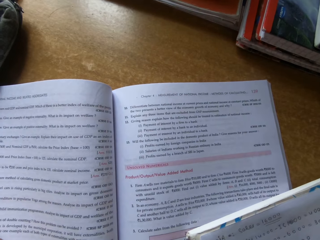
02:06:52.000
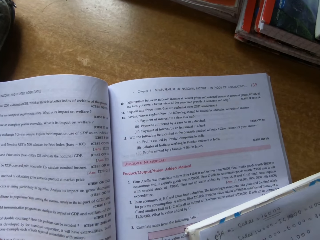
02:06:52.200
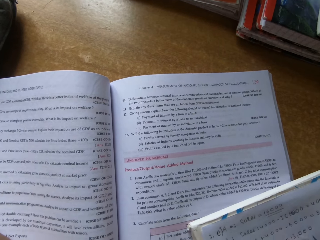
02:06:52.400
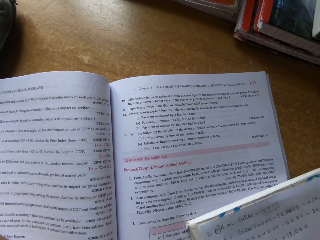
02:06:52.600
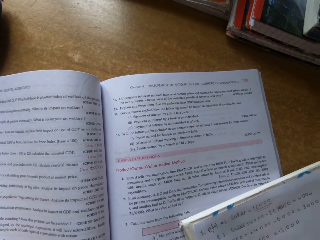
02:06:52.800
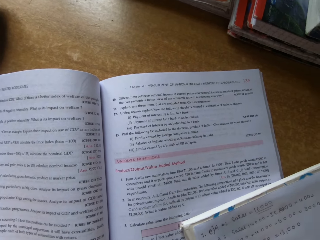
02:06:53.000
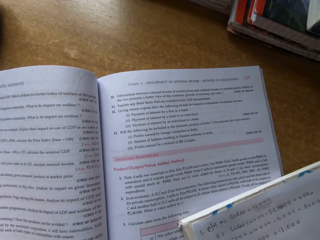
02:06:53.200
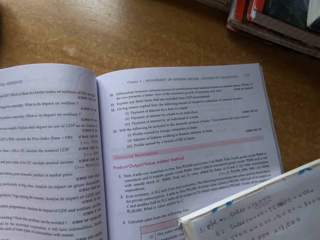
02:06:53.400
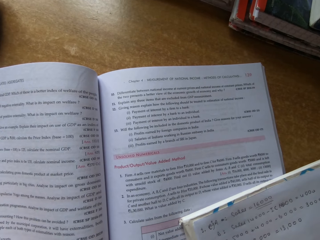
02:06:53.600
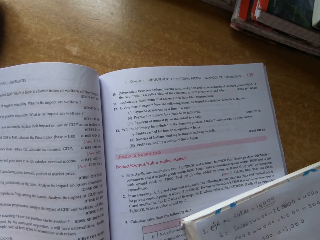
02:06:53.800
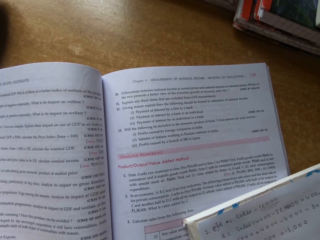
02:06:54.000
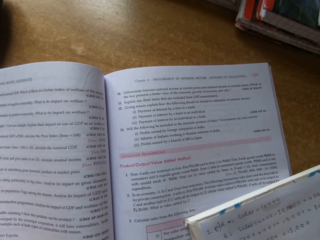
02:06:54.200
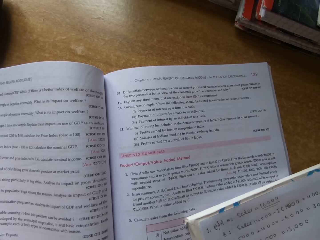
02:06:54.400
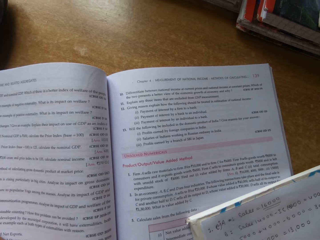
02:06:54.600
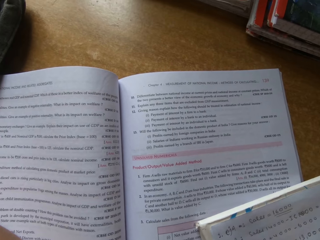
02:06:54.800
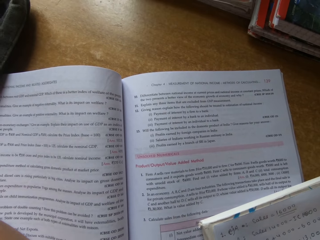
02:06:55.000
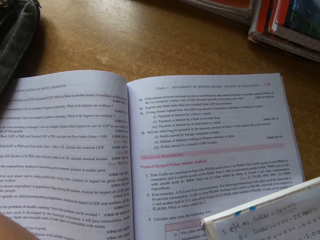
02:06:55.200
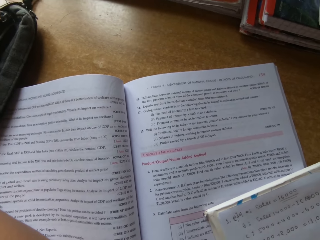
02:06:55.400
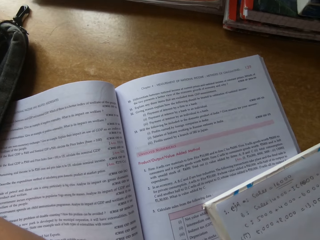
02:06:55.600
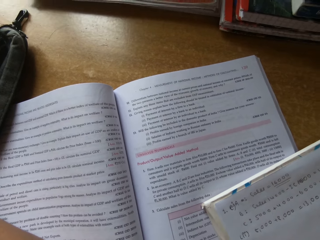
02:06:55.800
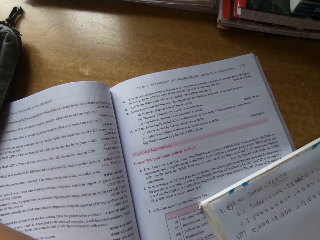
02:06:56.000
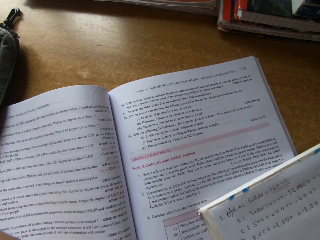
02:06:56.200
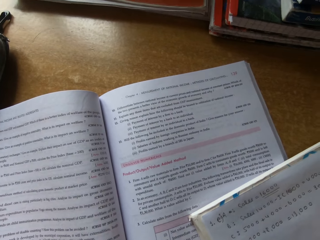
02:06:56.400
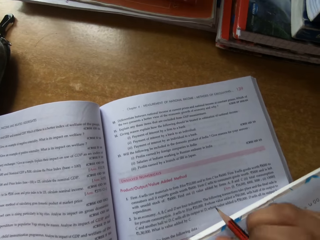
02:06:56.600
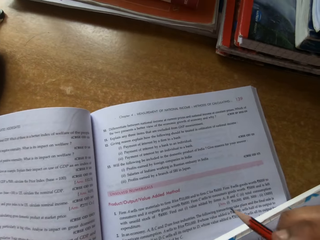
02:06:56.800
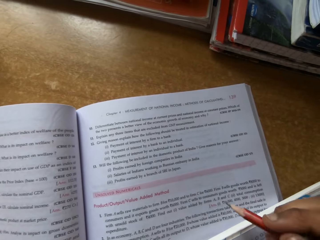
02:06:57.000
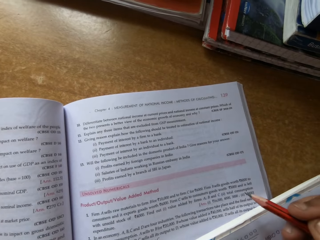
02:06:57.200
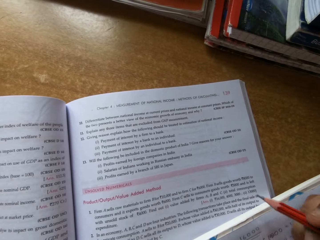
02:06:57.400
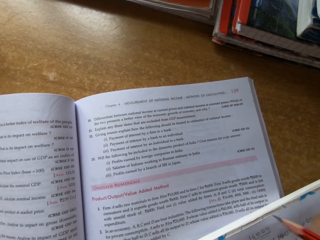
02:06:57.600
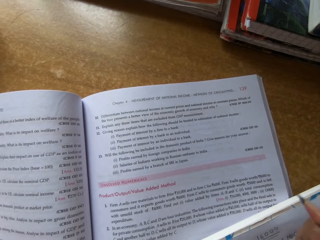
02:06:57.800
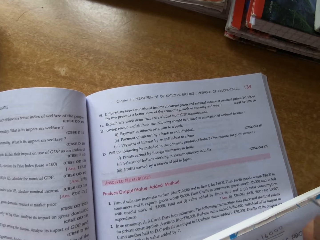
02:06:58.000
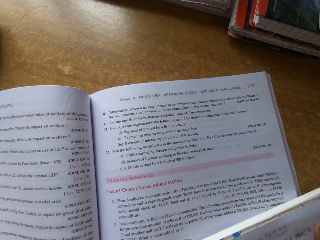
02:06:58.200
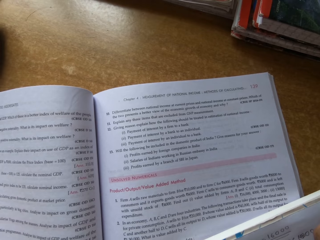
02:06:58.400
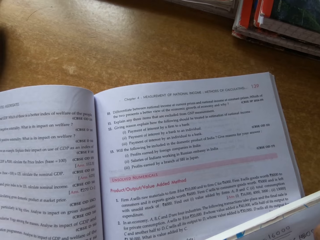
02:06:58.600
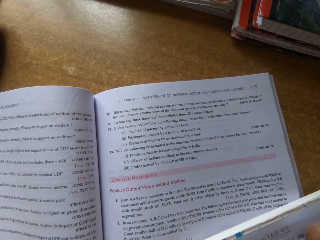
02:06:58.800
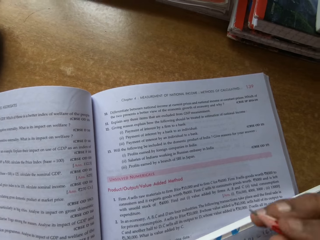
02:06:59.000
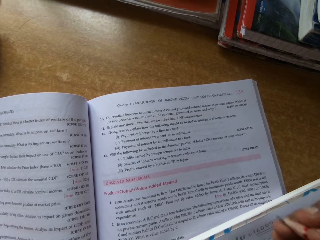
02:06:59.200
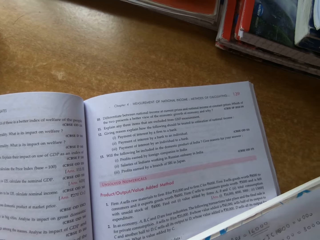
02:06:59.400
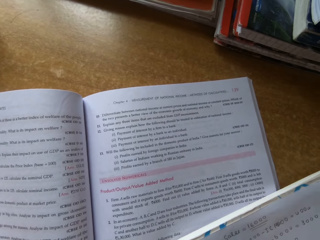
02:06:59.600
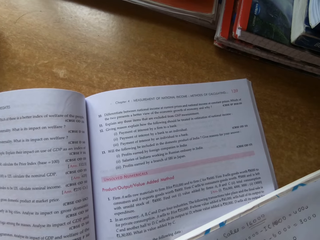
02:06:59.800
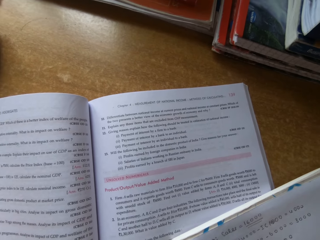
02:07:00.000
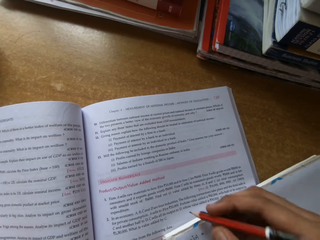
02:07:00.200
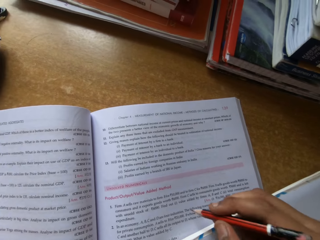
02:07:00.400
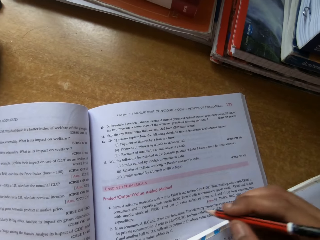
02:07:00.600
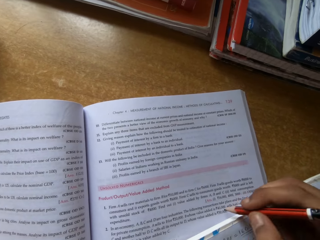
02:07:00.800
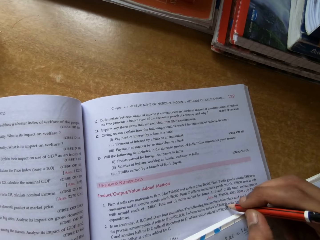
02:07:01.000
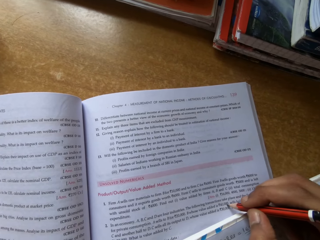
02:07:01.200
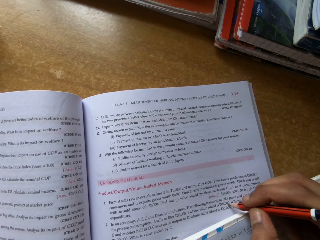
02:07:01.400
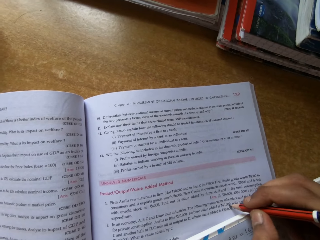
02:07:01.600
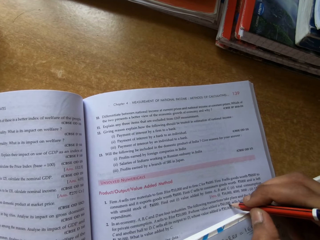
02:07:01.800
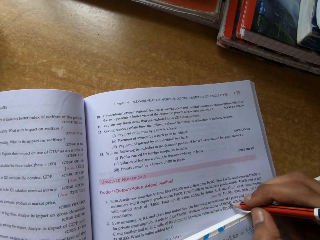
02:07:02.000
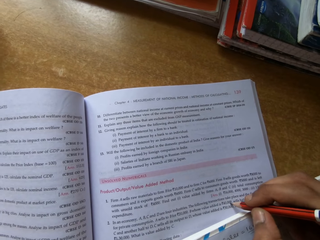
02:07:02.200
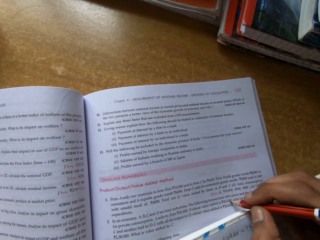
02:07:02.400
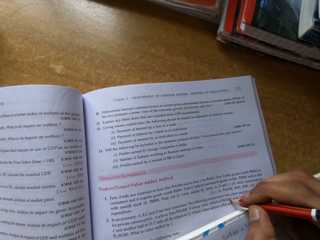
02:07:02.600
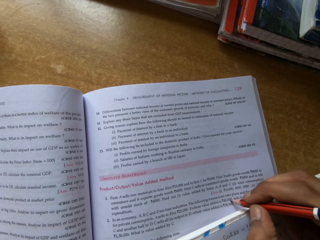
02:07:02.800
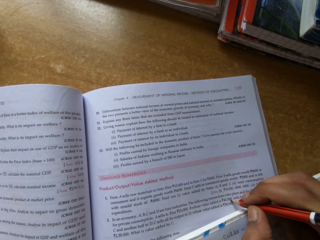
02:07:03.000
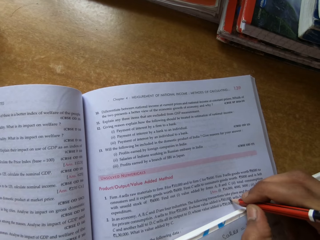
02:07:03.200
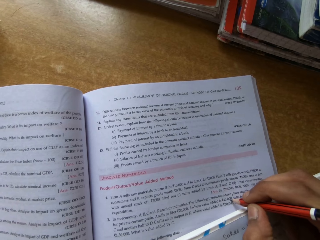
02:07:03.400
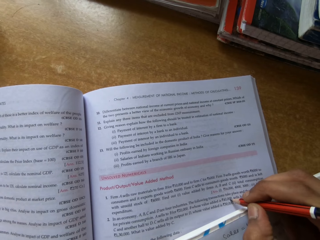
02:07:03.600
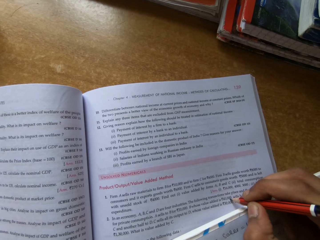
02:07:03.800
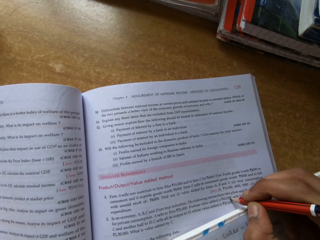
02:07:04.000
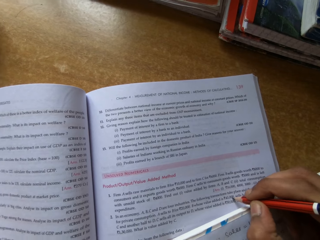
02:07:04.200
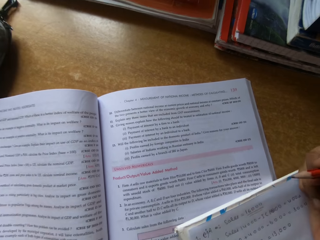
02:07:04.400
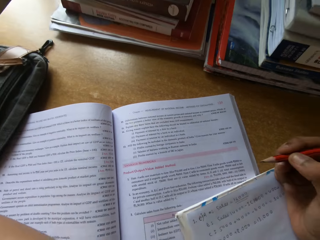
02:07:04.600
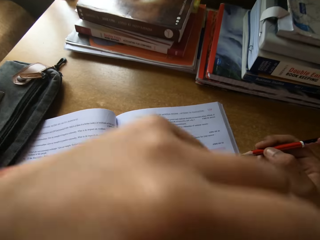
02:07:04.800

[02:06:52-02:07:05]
The camera wearer writes on a book. They hold a pencil. They point at the book. They put a mark on the book with the pencil.

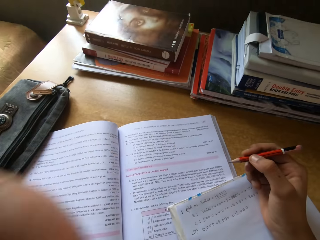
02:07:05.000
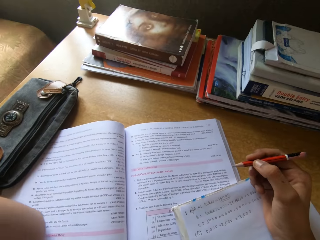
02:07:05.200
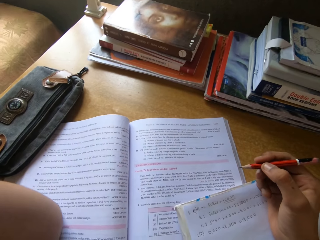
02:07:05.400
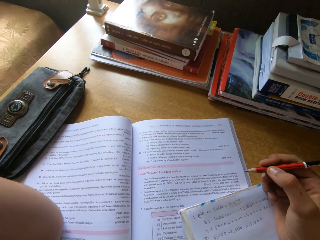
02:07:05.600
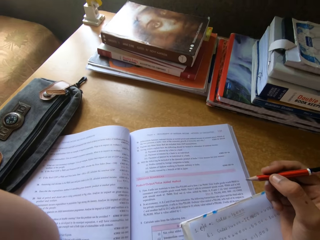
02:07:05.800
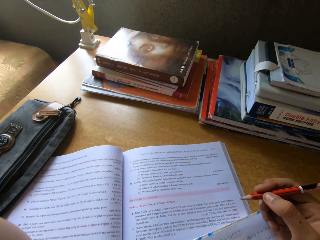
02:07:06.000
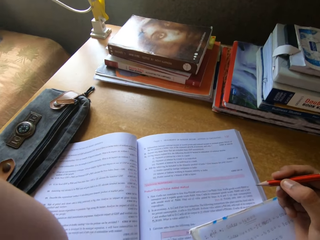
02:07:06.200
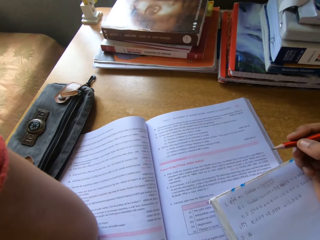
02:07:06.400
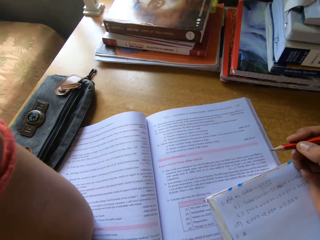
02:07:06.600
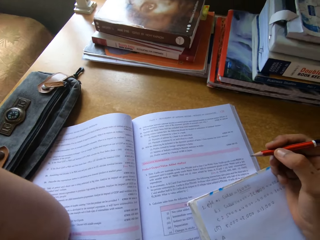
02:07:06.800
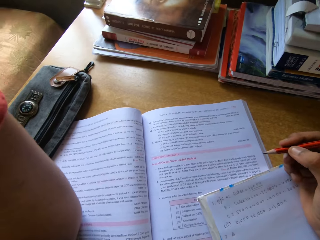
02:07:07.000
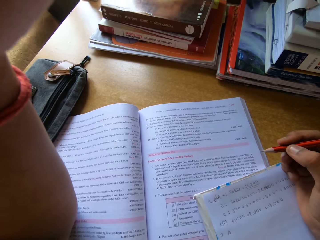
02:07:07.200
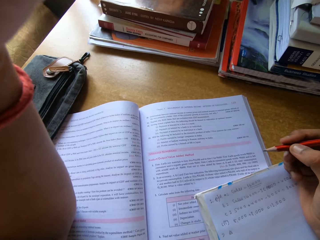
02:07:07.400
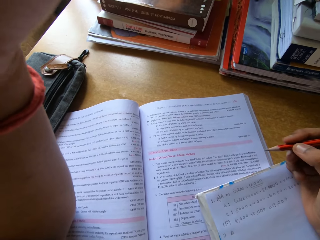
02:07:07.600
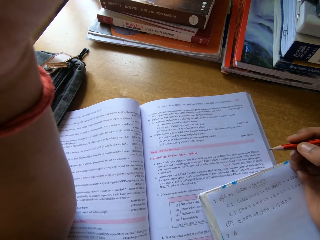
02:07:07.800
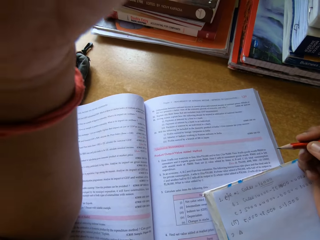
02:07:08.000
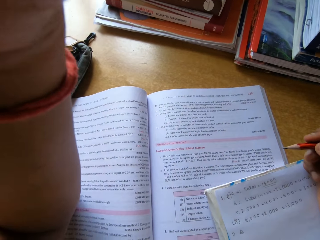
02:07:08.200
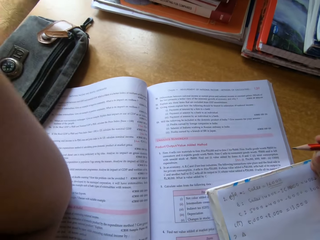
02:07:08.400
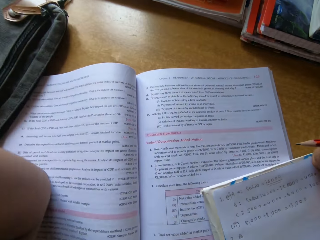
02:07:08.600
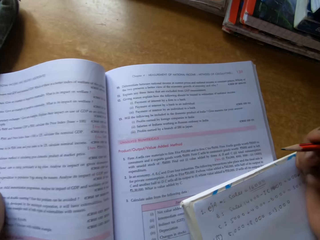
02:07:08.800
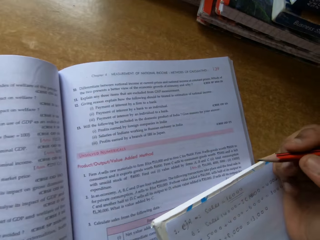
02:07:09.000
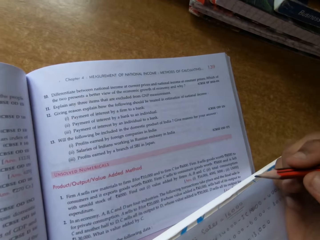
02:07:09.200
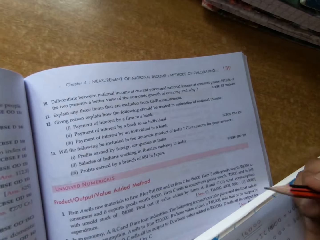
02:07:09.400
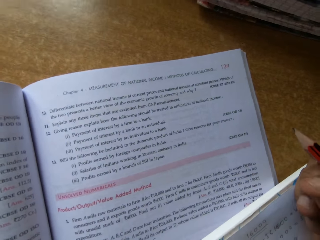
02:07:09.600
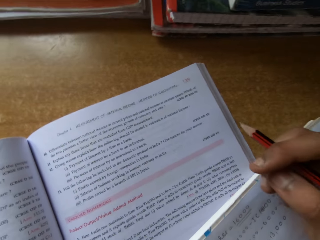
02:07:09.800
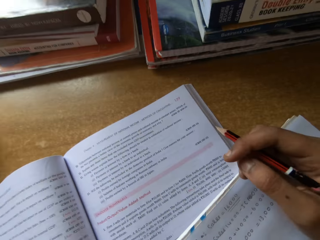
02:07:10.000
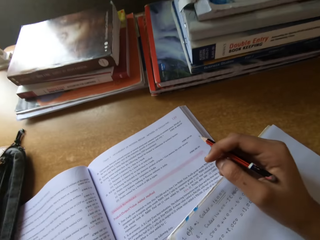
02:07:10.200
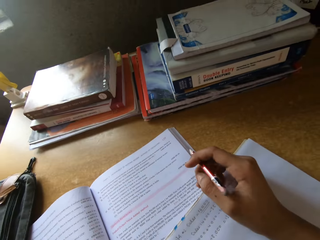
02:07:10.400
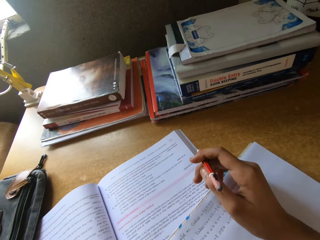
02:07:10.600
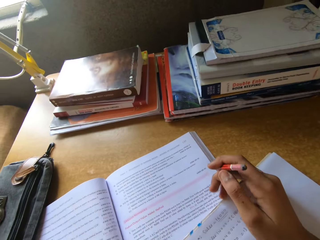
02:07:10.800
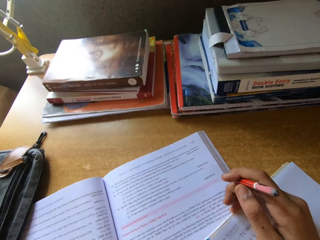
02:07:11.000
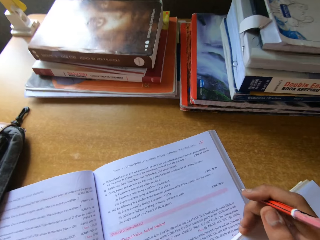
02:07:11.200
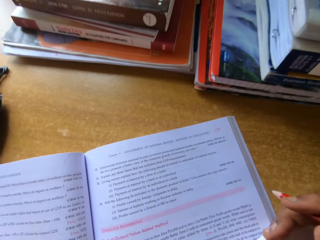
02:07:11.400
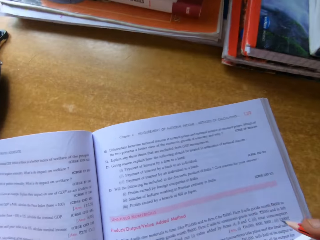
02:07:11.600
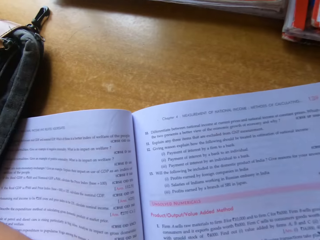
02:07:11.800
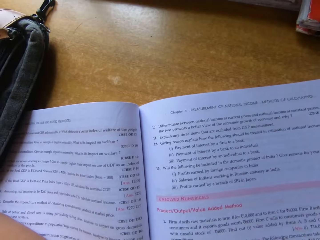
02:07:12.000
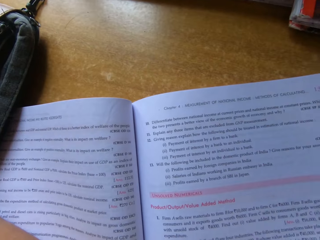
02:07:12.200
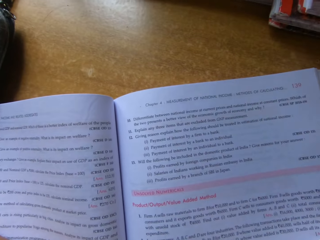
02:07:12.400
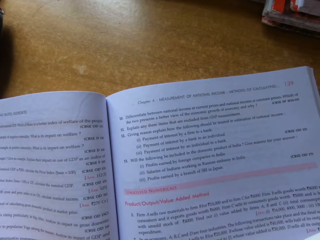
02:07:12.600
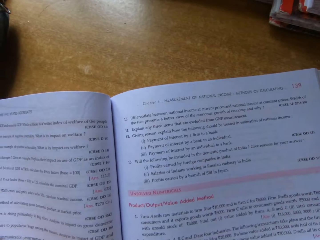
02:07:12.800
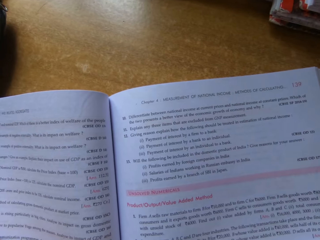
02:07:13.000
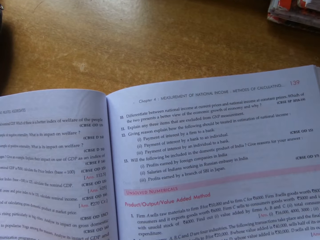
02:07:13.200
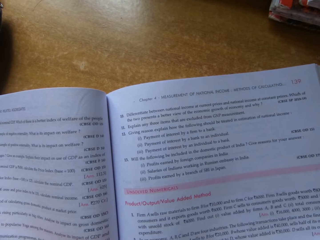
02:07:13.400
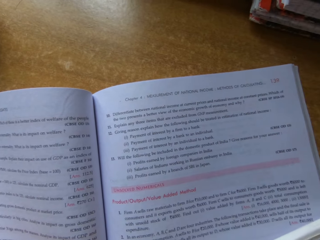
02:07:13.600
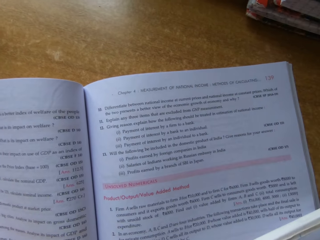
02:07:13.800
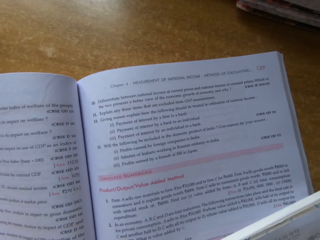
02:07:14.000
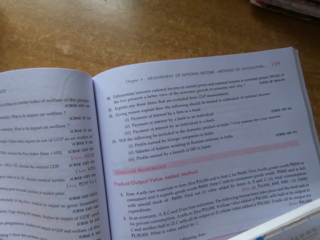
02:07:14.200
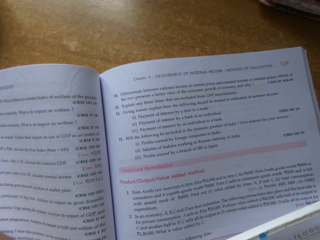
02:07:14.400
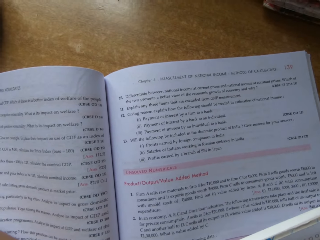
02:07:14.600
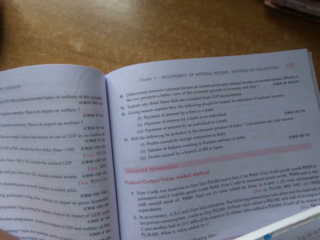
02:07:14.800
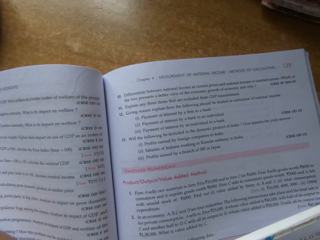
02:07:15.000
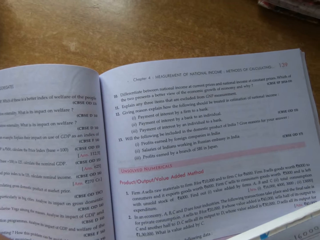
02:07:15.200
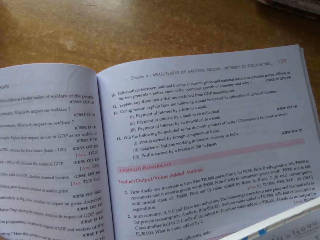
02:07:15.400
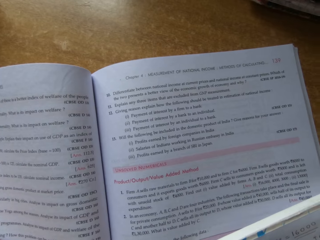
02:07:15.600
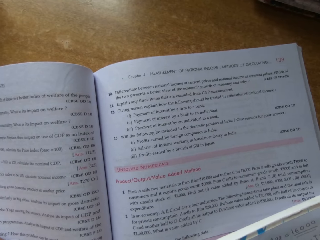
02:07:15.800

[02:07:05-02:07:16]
The camera wearer raises her hand. She straightens the camera. She touches the camera. She looks at the book. She looks around. She writes on the book.
